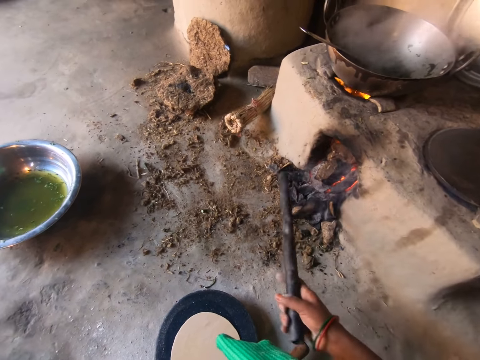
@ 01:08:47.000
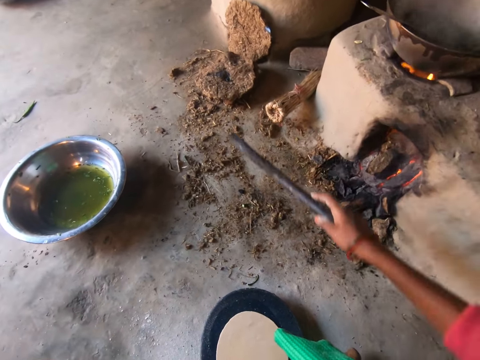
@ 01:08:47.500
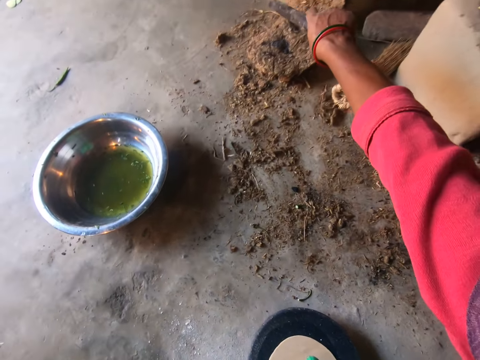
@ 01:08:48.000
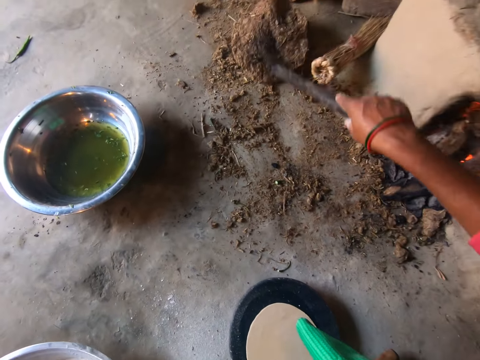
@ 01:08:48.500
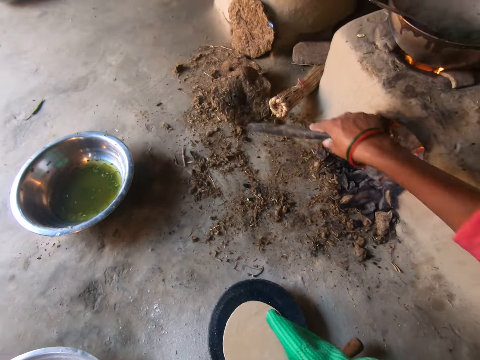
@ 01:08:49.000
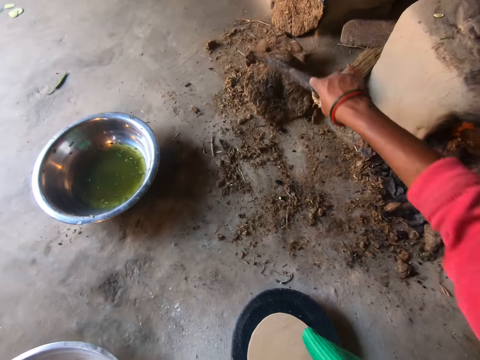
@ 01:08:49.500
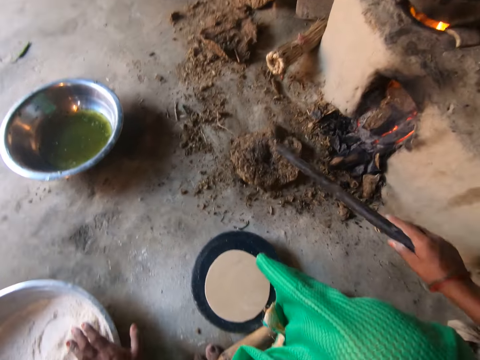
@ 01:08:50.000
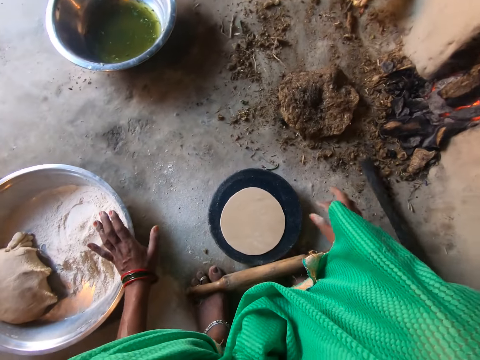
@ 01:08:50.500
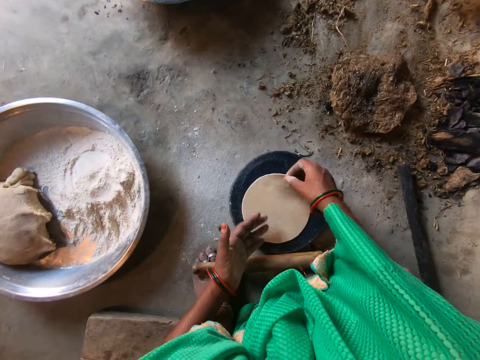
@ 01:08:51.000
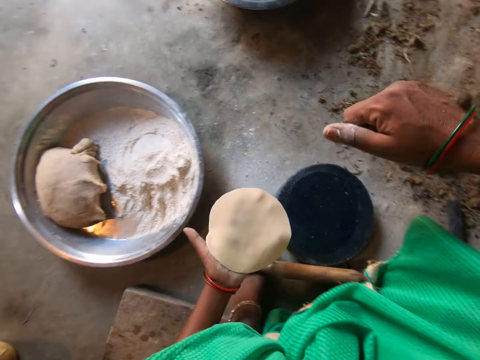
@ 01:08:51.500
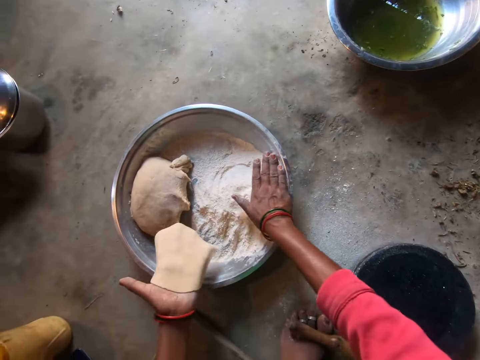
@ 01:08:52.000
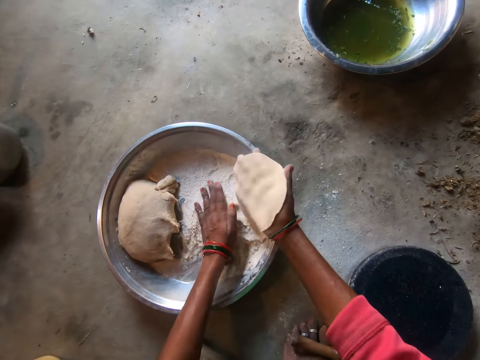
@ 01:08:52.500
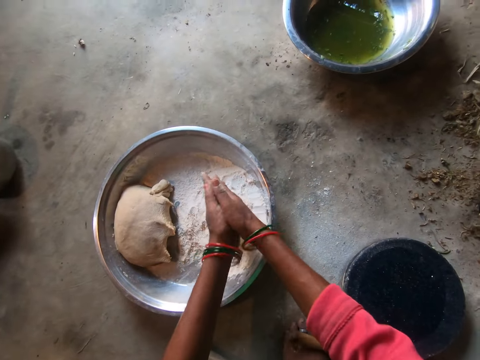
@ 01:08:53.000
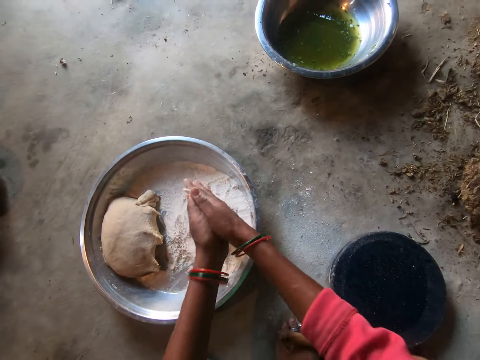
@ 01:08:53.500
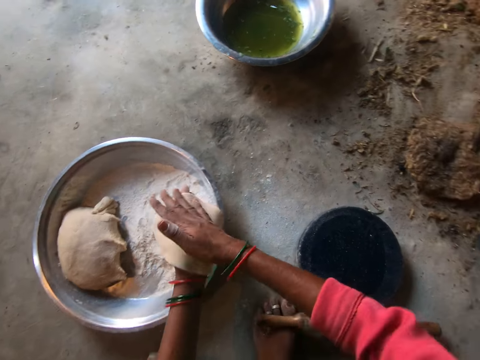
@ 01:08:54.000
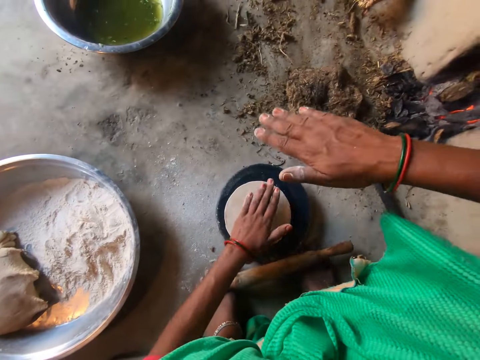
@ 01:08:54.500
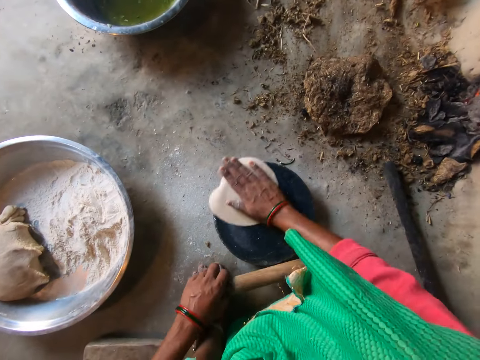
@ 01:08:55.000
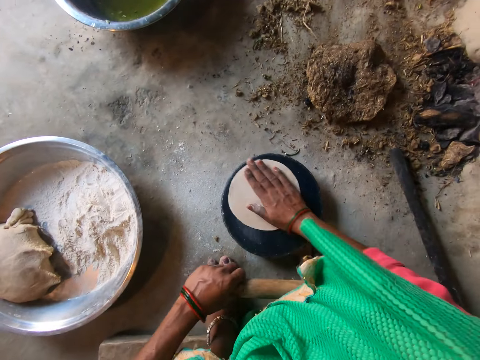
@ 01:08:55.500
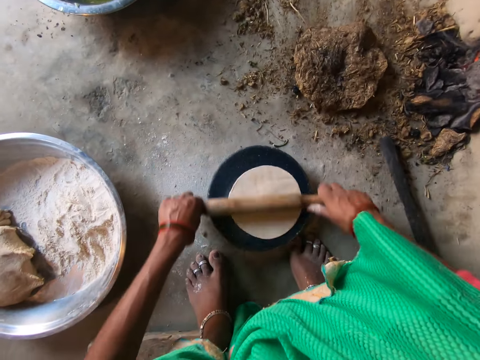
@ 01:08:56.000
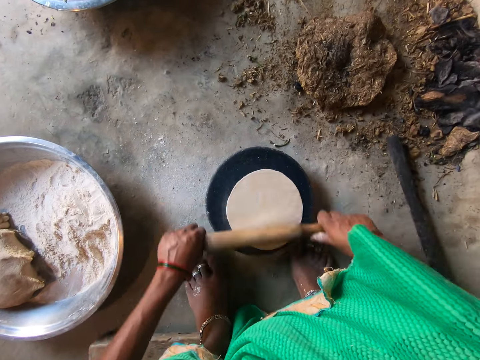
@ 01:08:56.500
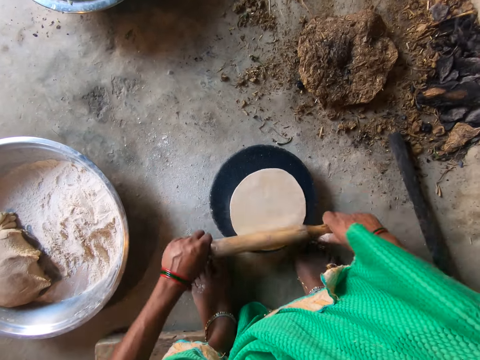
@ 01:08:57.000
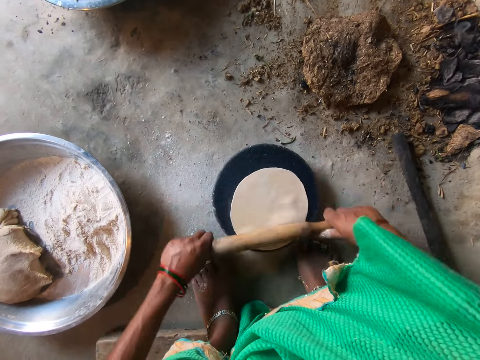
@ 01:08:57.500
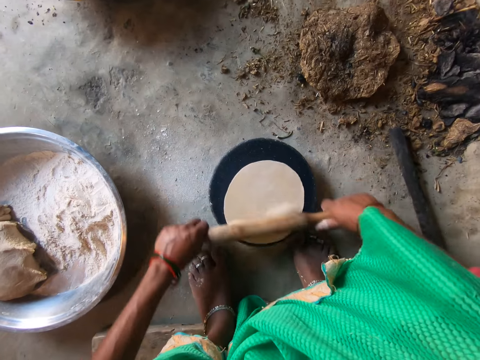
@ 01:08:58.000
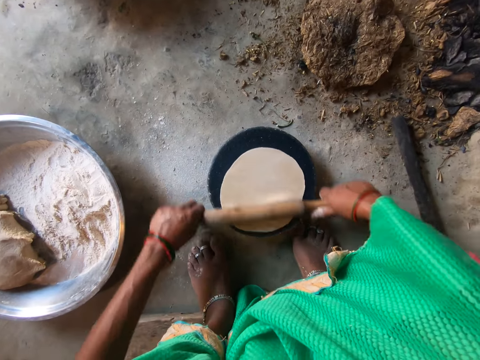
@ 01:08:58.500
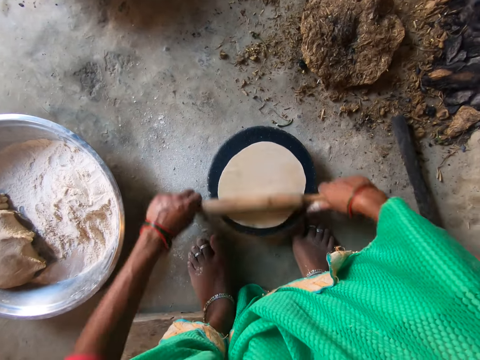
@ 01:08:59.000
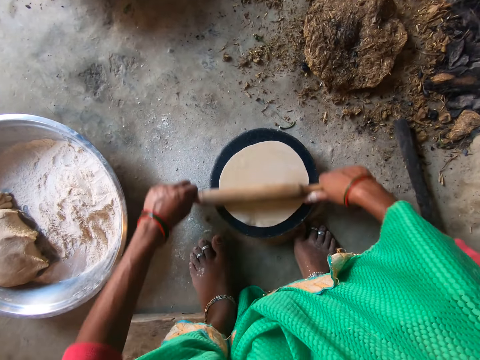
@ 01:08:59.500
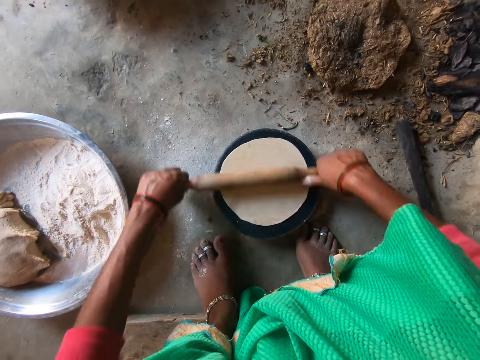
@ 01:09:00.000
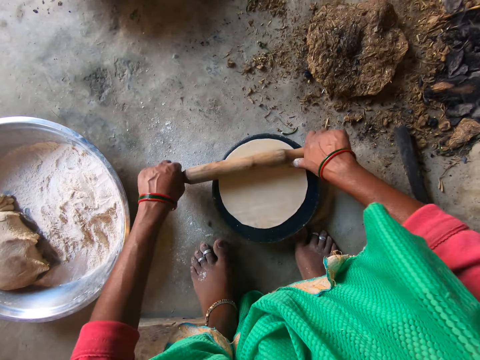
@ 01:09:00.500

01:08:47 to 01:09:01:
The camera wearer pulls a stone with the wood. They place the wood down. They pick the dough with the left hand. They put flour on the dough. They touch the dough. They hit the dough with both hands. They place the dough on a rolling wood. They hit the dough on the rolling wood. They roll the dough on the rolling wood with a rolling stick.

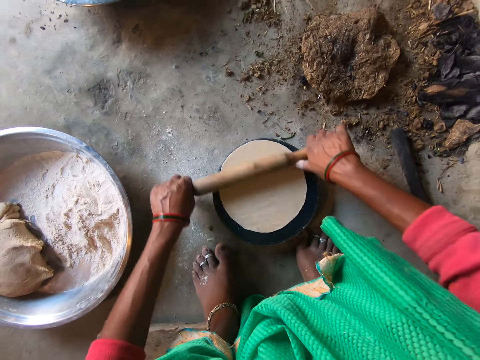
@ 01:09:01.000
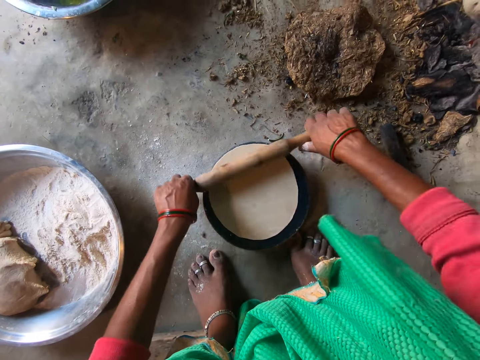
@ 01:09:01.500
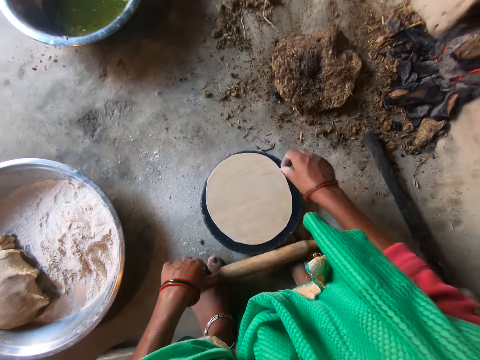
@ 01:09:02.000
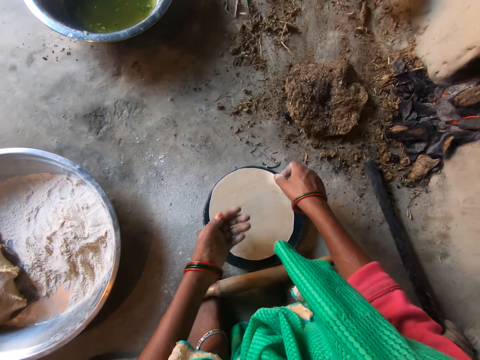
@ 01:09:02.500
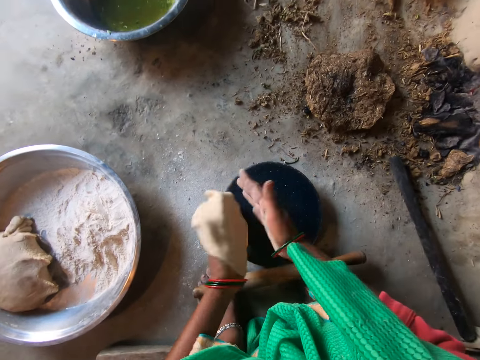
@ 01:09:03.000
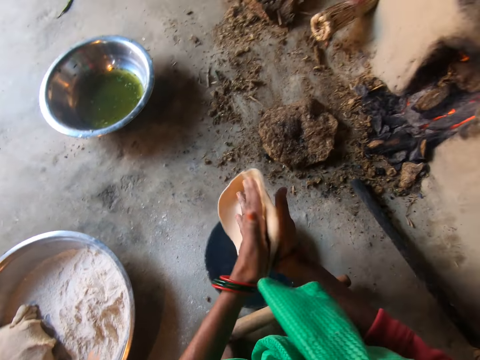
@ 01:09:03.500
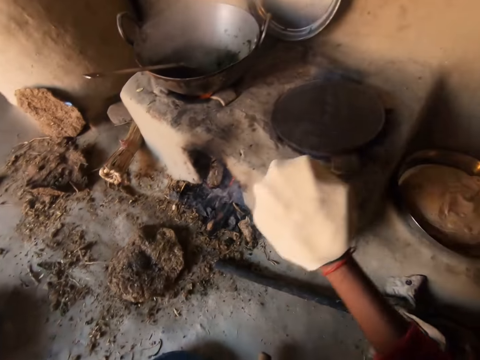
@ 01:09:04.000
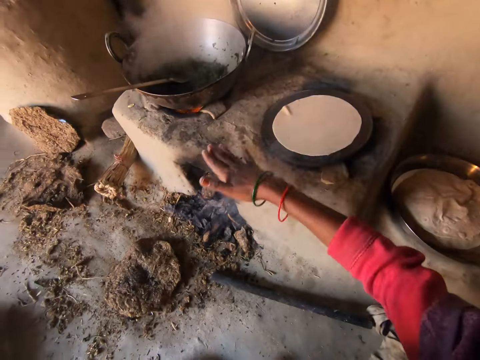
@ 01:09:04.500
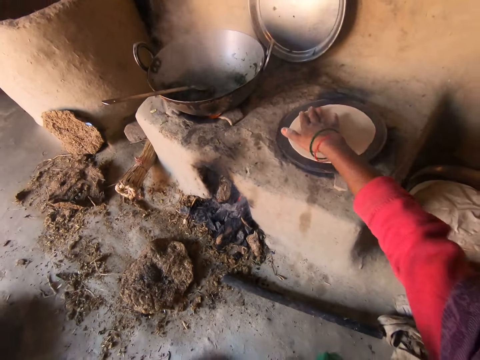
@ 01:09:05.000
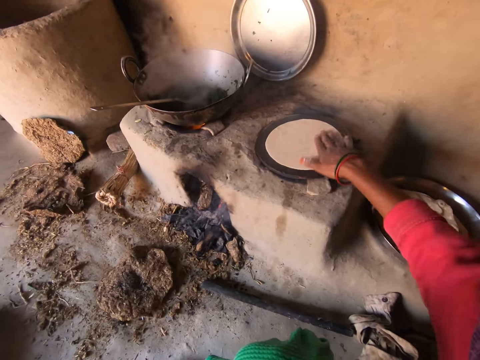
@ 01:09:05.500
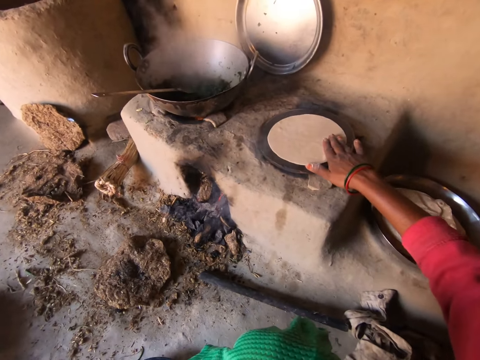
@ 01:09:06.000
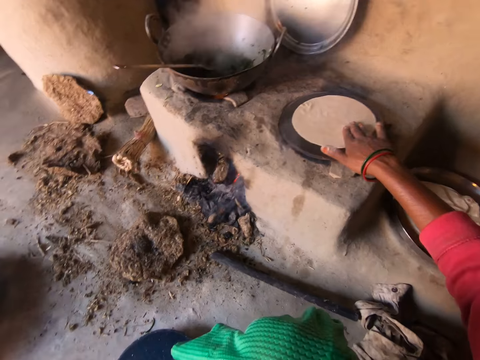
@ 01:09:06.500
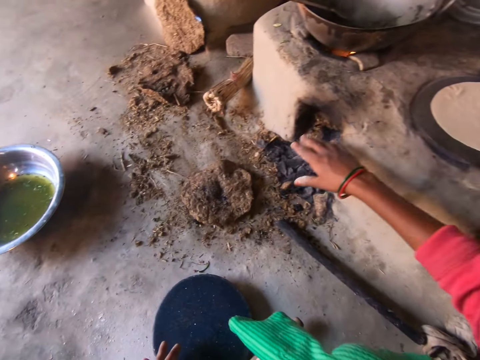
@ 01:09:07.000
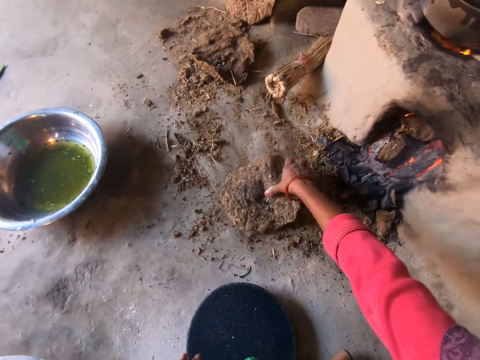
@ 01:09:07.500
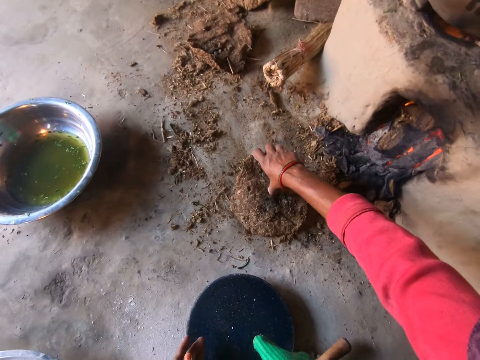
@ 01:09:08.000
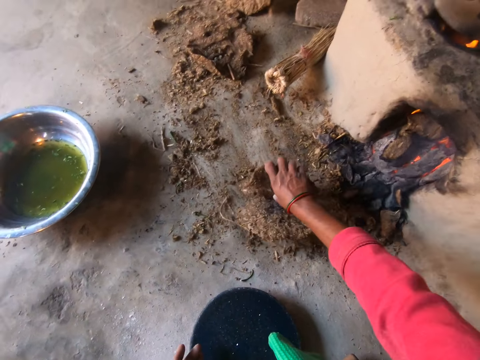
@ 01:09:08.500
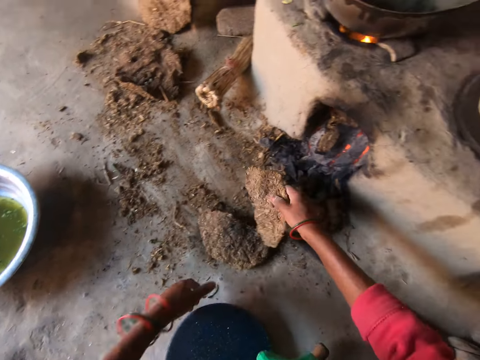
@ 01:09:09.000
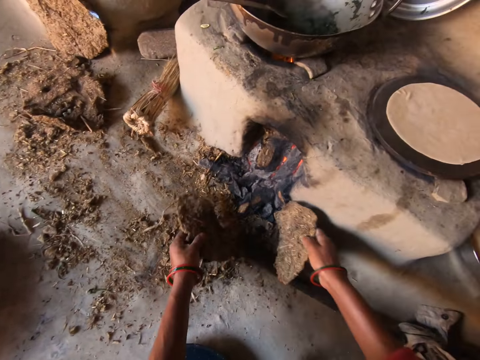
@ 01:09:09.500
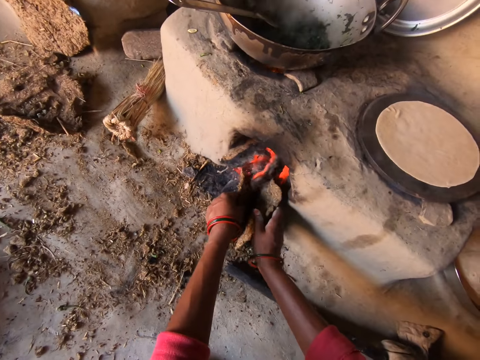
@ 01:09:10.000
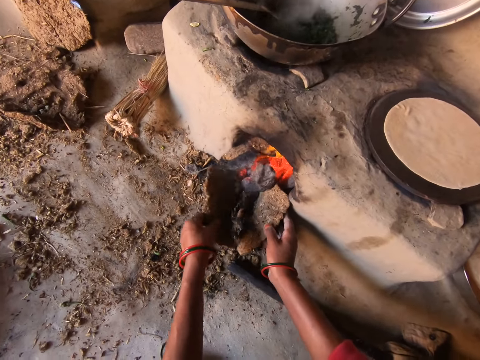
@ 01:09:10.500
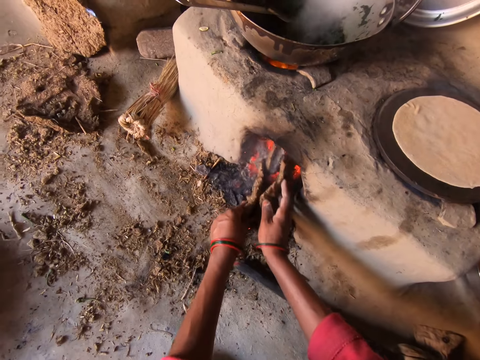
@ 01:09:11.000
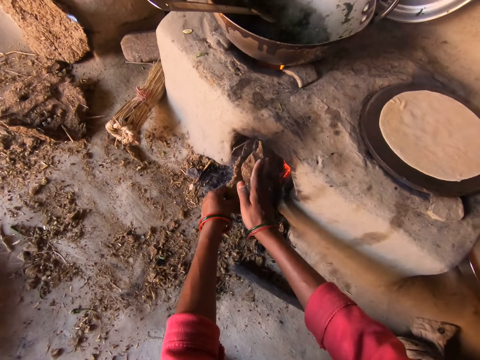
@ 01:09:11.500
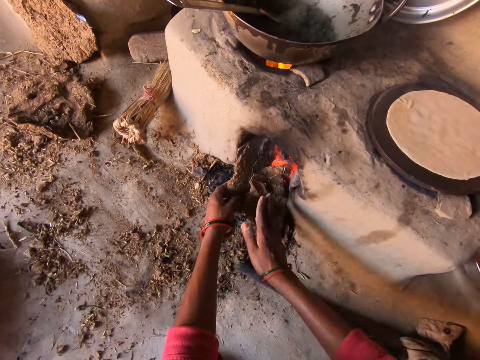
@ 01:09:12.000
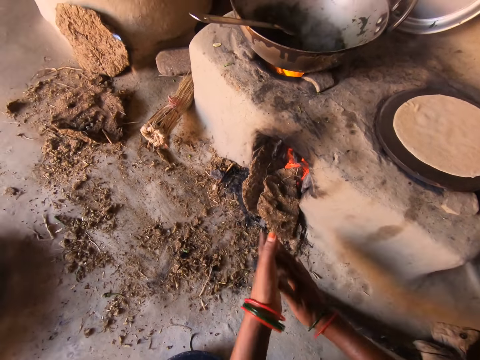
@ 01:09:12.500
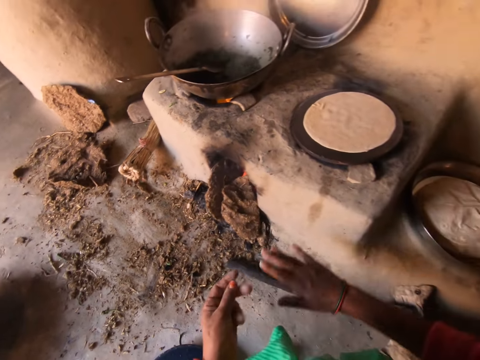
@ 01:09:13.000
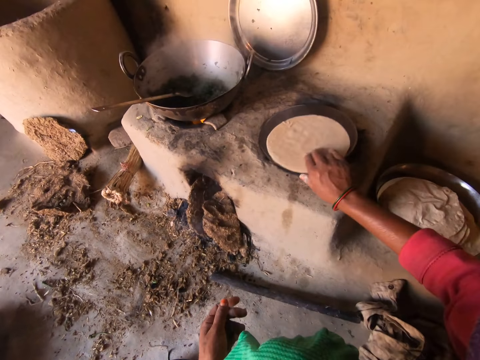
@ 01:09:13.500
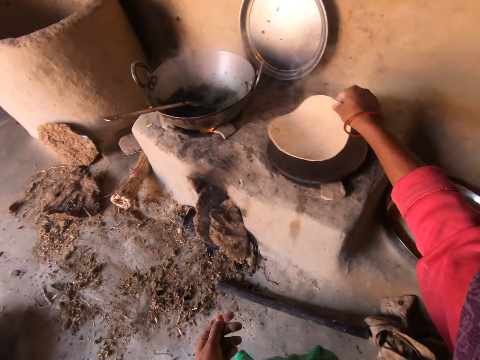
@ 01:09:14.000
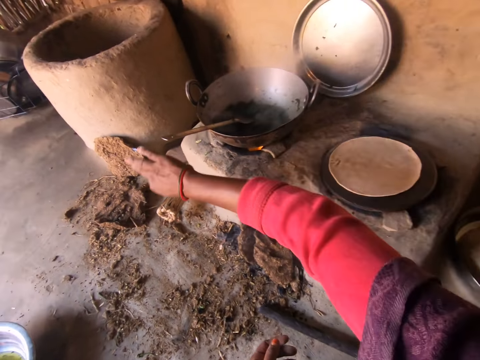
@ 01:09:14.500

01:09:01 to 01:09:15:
The camera wearer picks the dough from the rolling wood. They place the dough on a cooking pan. They adjust the dough on the cooking pan. They pick a stone with the right hand. They break the stone with the right hand. They put the stone in the cooking stone. They rub their hands together. They turn the chapati to the other side on the pan.
